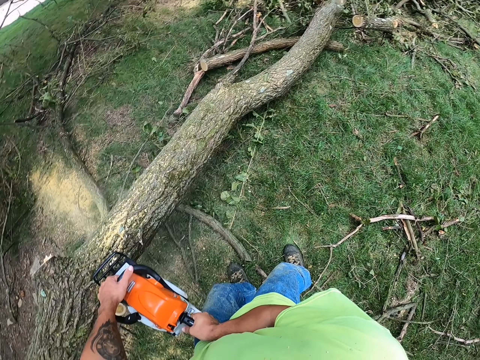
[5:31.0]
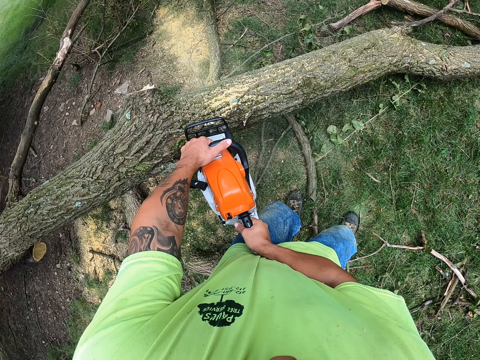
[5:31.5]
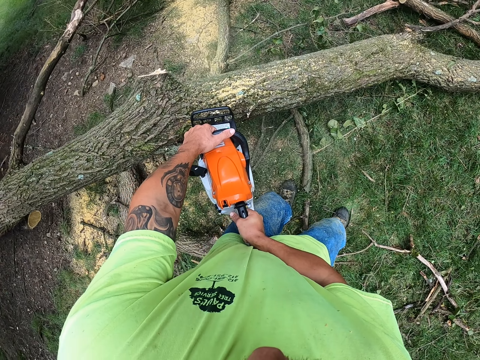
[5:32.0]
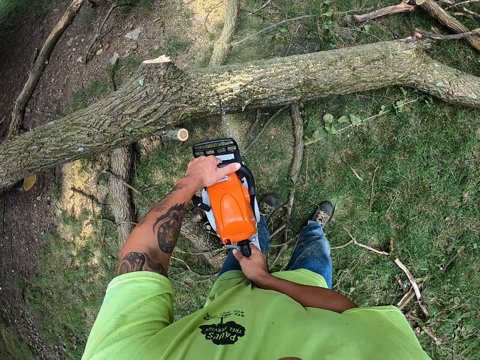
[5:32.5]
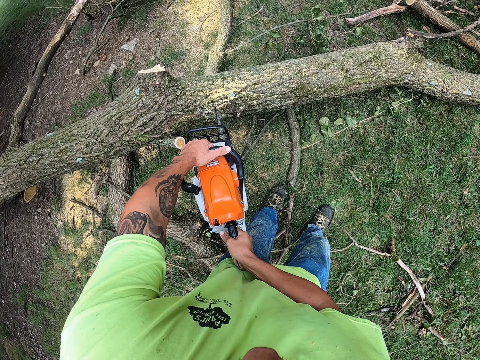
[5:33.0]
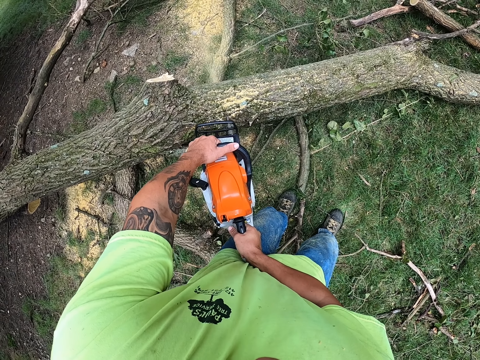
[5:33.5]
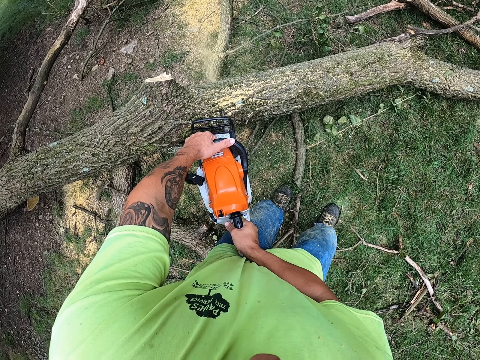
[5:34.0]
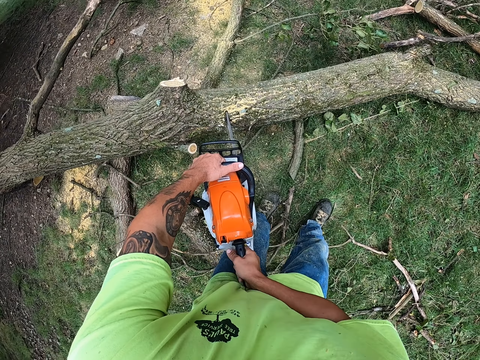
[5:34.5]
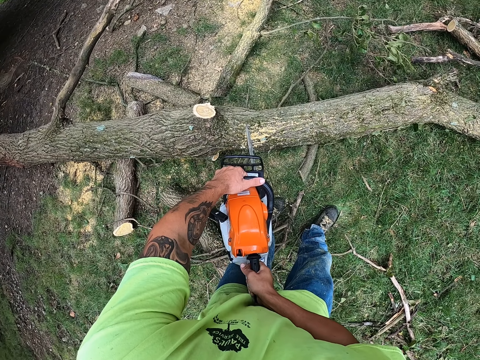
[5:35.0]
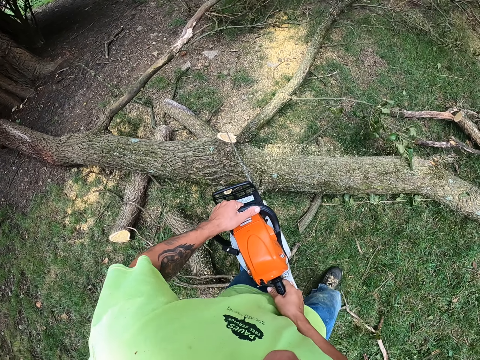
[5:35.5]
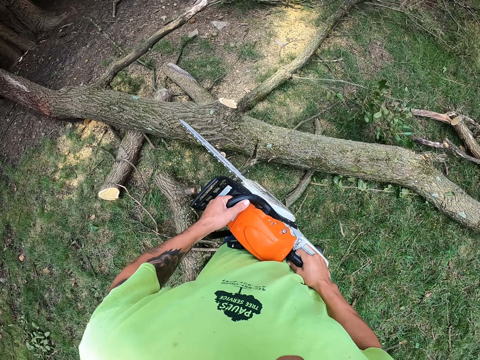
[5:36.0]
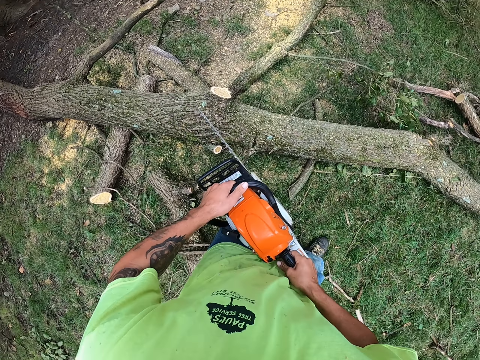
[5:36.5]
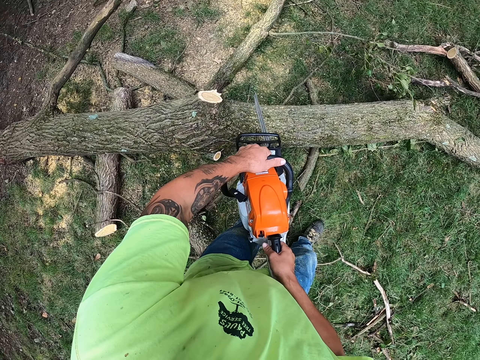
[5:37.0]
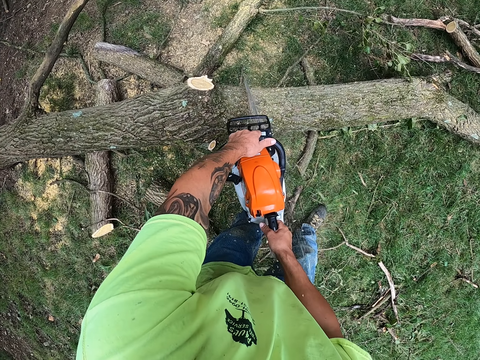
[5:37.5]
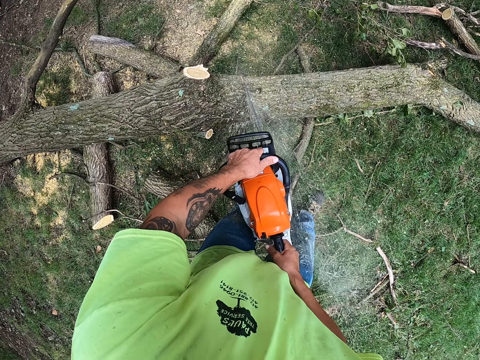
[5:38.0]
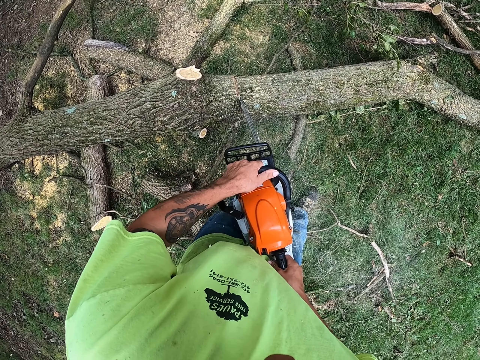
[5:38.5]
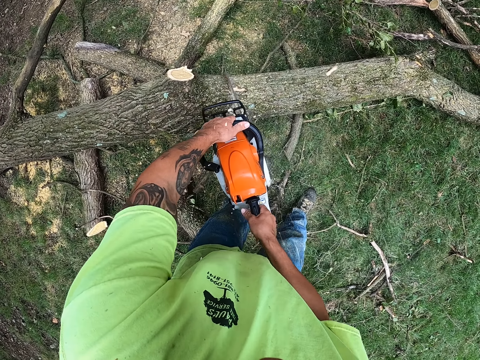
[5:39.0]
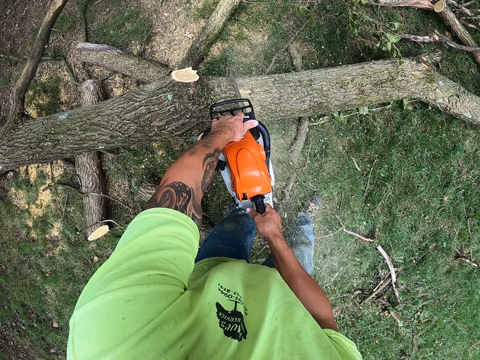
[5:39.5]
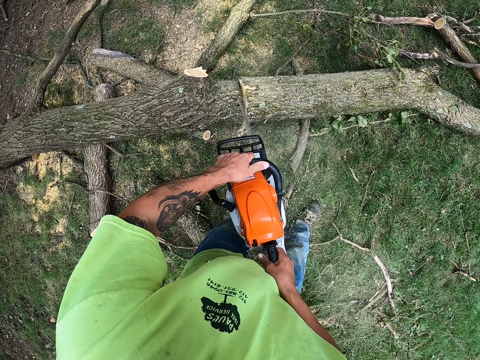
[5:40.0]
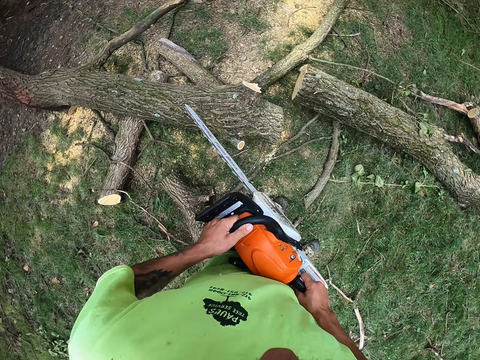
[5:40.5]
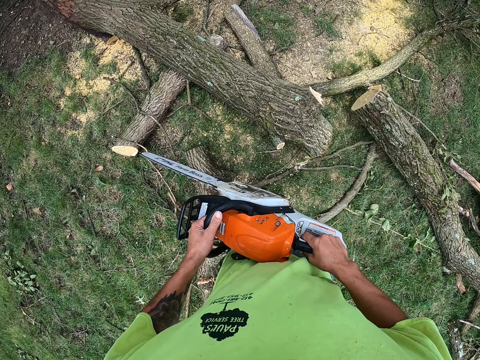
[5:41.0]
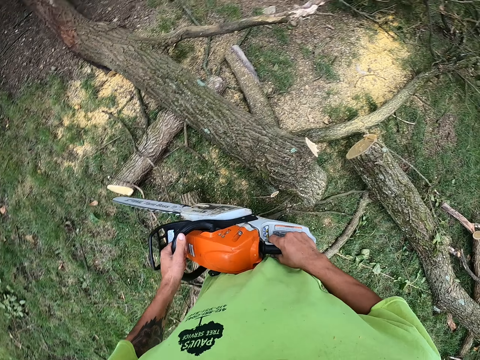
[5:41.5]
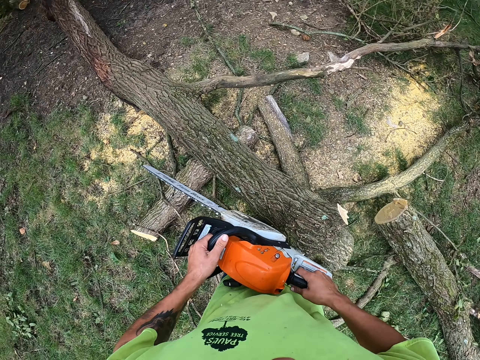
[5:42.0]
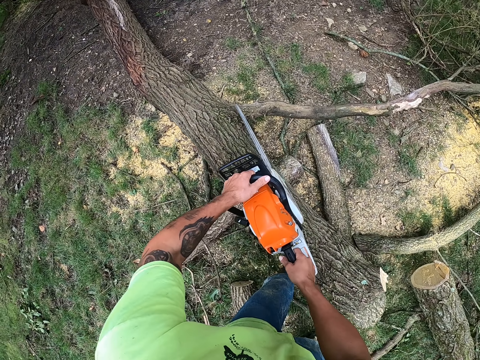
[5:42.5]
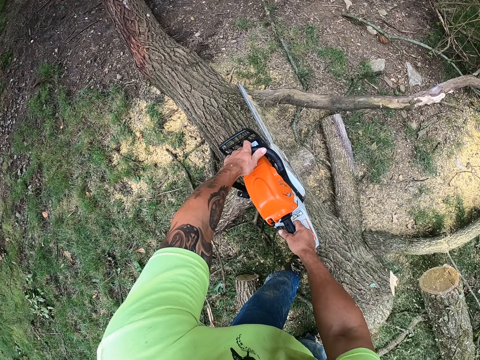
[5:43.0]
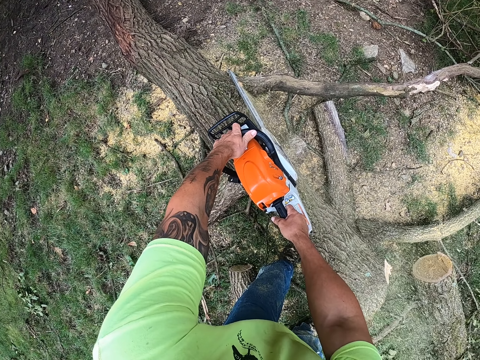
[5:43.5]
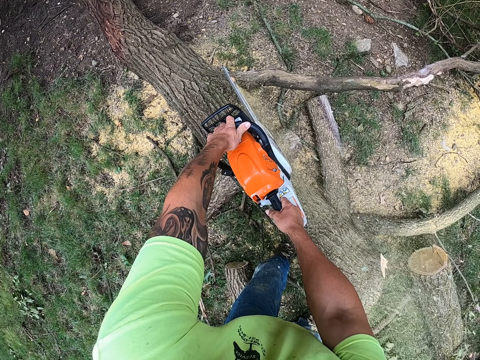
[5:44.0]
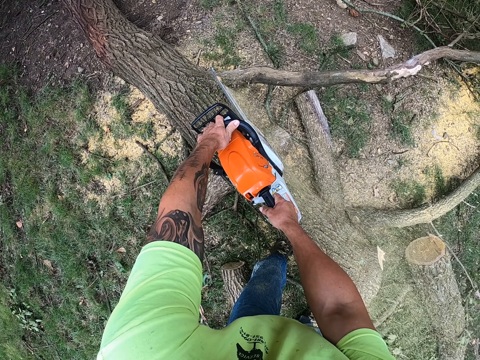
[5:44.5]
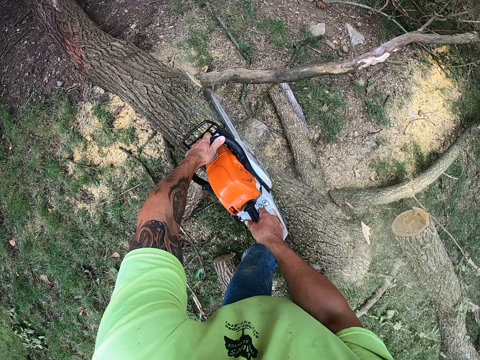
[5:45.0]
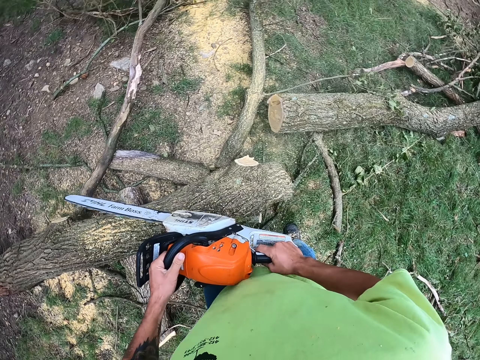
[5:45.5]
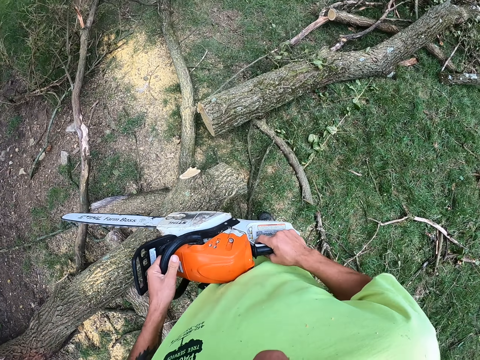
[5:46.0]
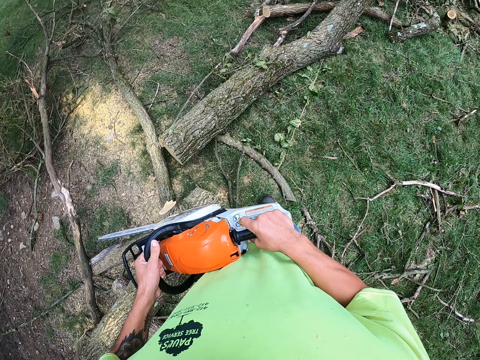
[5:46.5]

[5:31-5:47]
The camera wearer cuts a branch of the felled tree with the chainsaw with both hands.

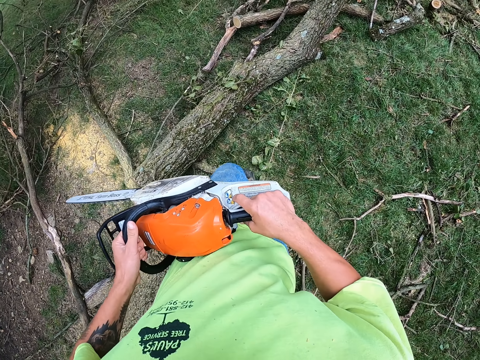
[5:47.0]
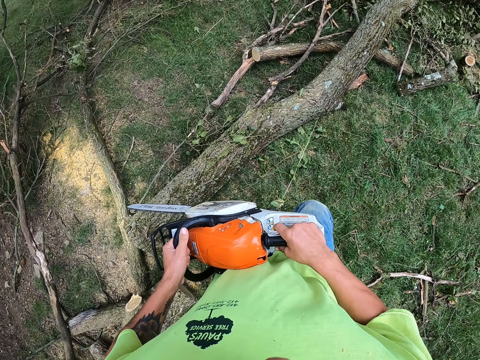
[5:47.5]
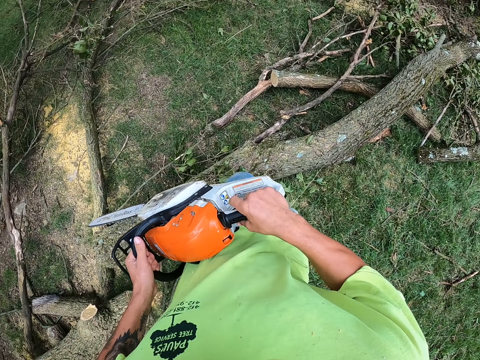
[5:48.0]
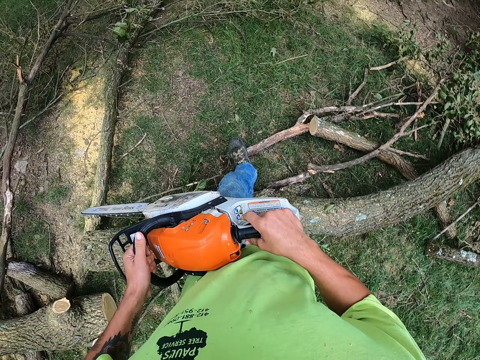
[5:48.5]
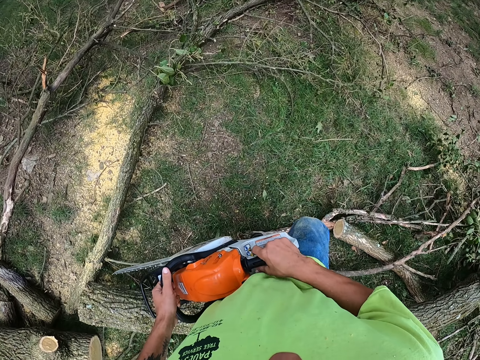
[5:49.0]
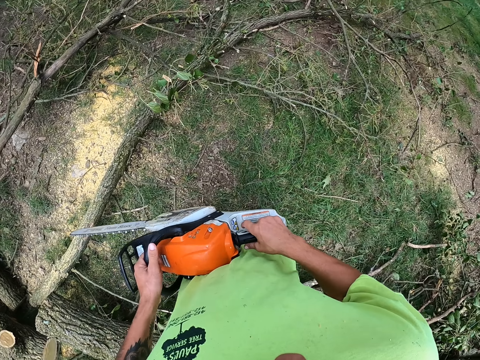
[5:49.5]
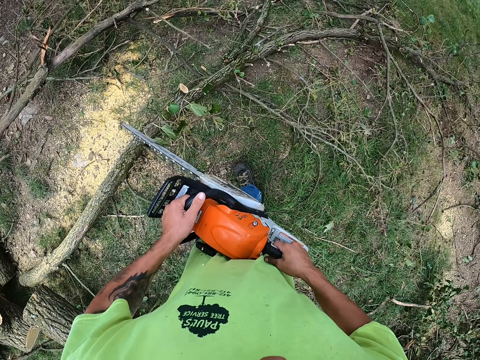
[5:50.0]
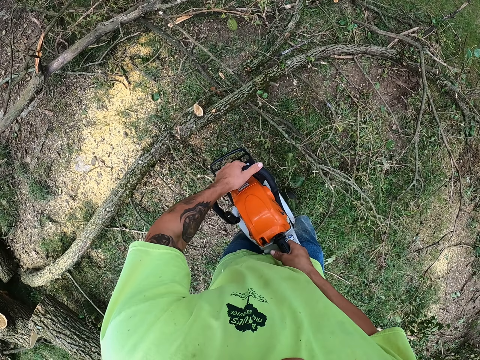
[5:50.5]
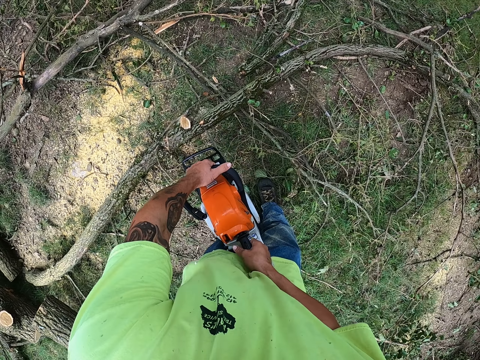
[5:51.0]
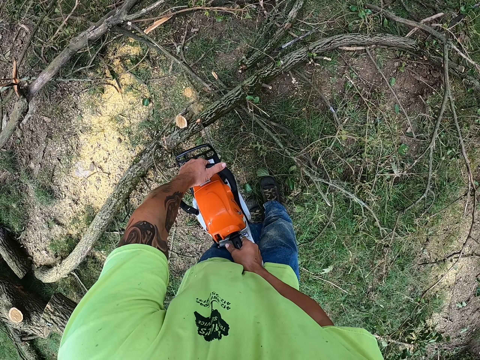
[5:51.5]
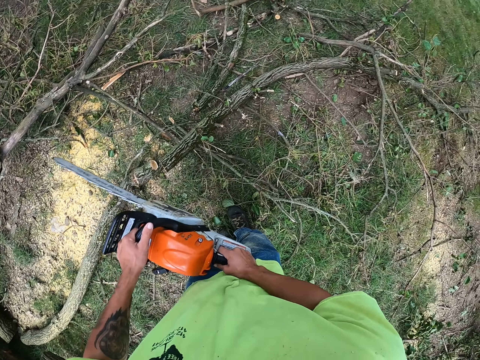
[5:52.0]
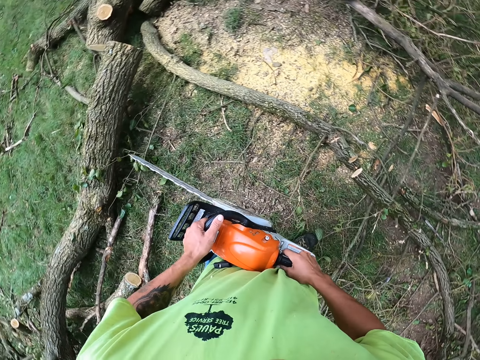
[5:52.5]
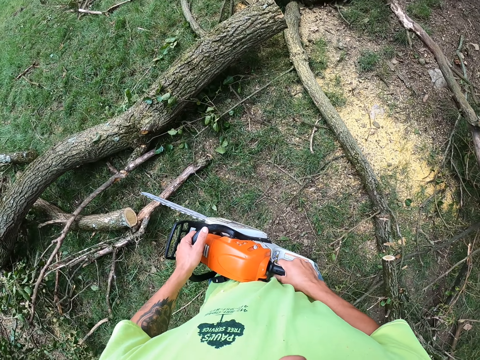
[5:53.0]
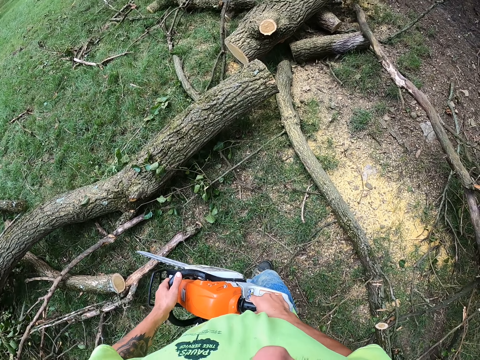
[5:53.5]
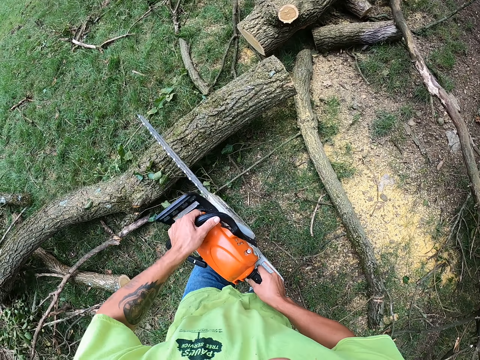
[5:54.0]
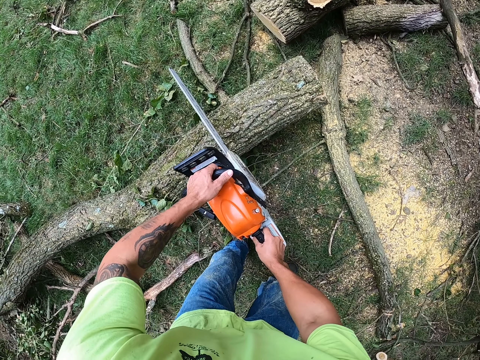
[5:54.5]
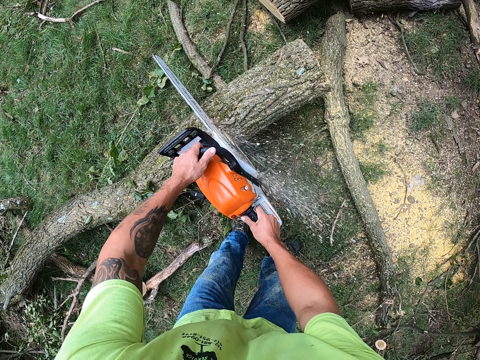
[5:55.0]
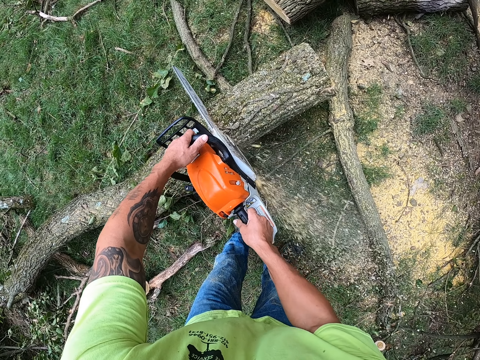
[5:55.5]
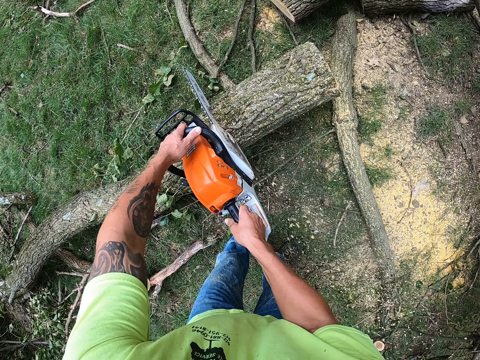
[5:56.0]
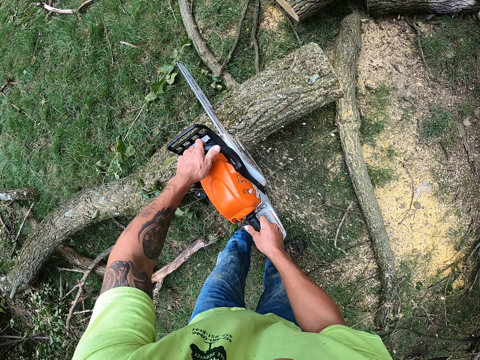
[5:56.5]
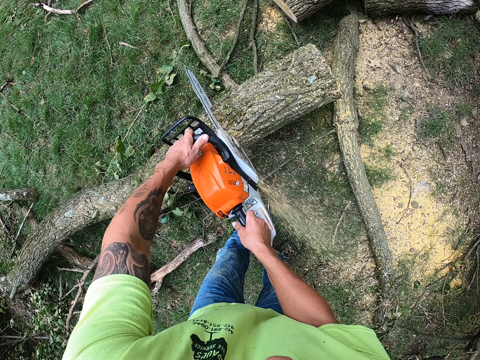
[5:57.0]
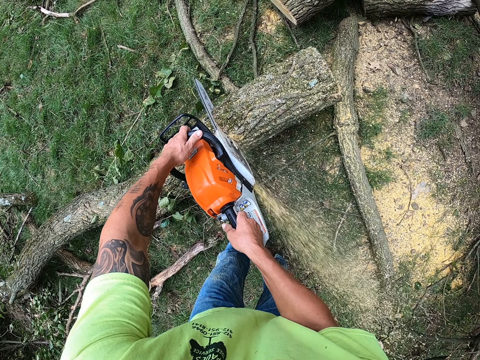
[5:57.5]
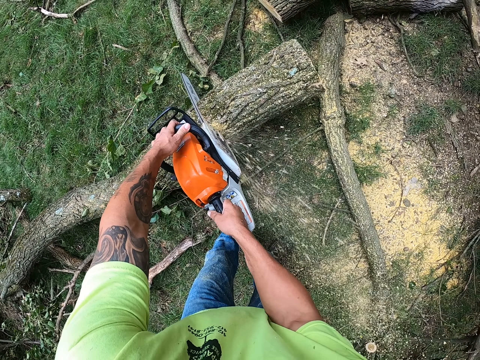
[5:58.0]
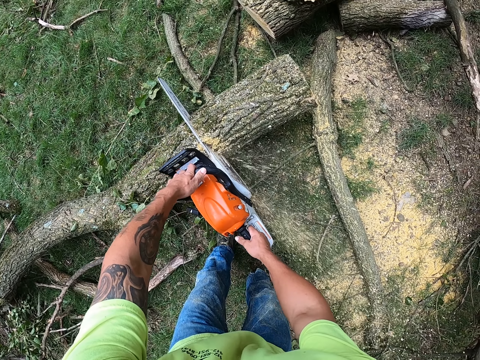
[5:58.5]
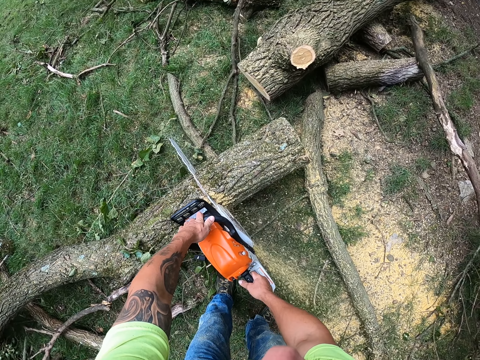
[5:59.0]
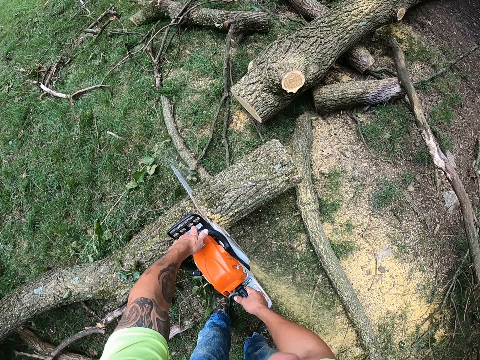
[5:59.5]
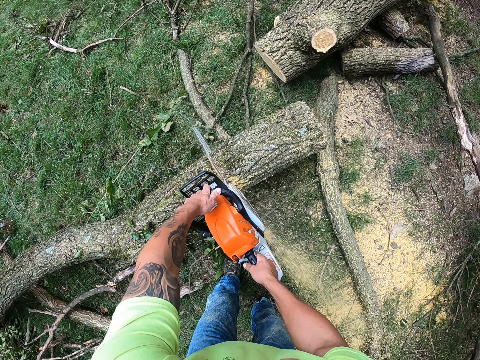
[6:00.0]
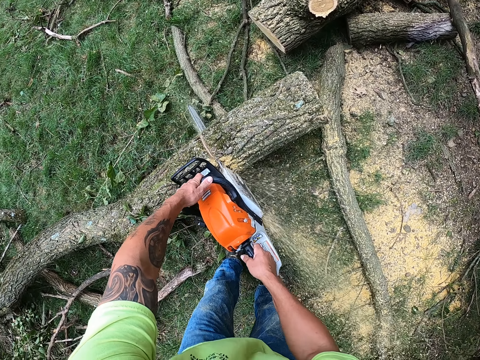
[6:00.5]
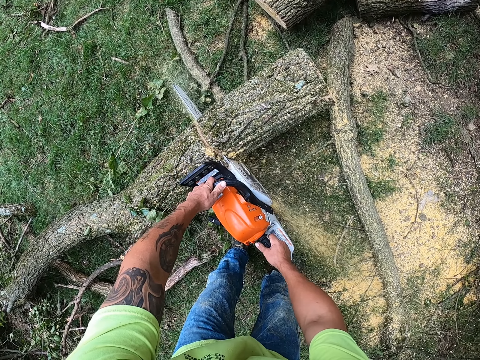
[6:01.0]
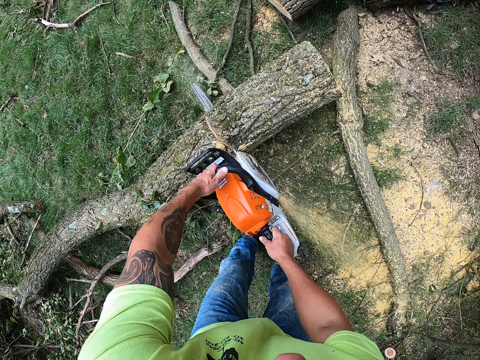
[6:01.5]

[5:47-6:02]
The camera wearer cuts a branch of the felled tree with the chainsaw with both hands. They cut the trunk of the felled tree with the chainsaw with both hands.
